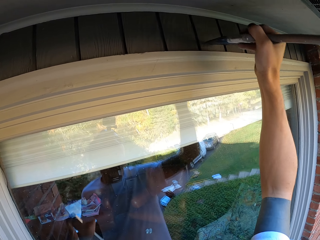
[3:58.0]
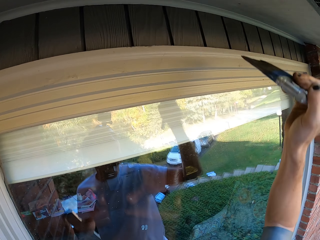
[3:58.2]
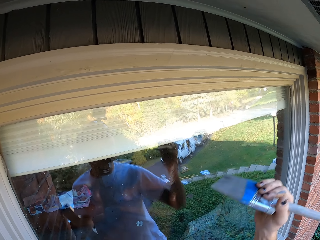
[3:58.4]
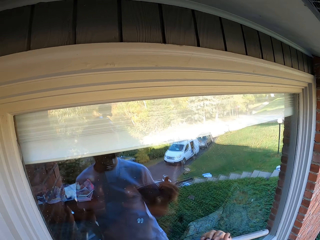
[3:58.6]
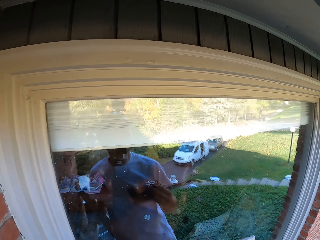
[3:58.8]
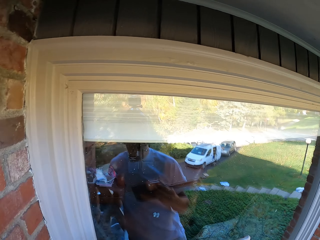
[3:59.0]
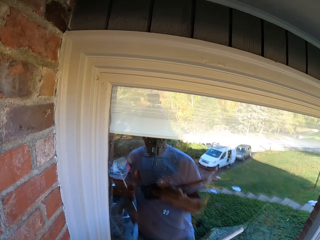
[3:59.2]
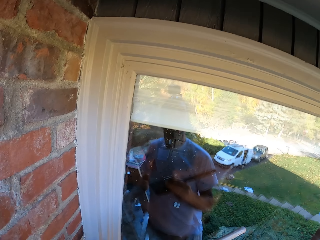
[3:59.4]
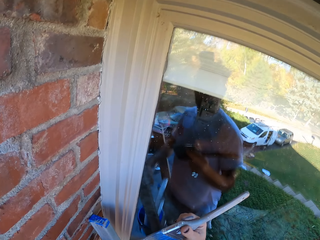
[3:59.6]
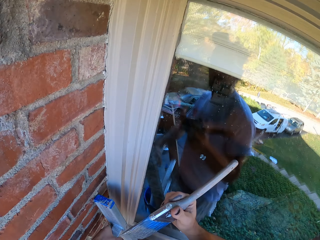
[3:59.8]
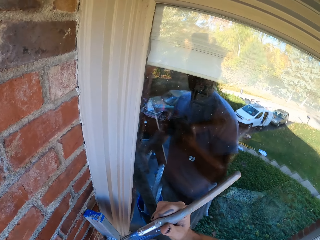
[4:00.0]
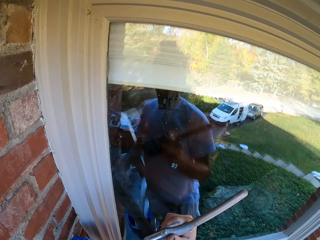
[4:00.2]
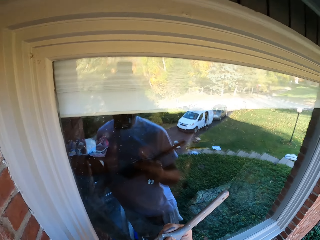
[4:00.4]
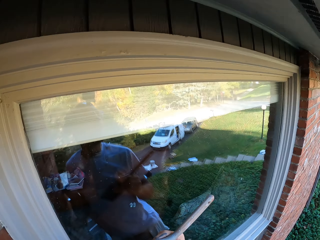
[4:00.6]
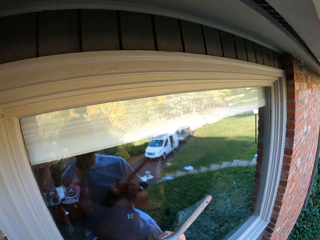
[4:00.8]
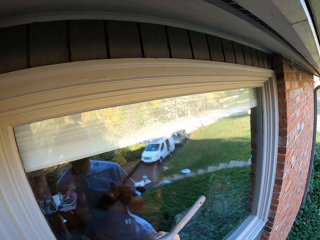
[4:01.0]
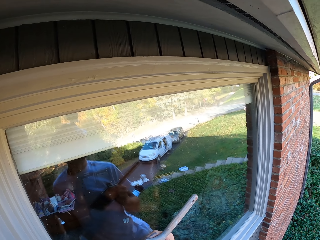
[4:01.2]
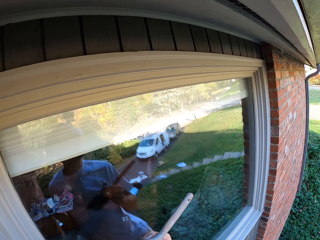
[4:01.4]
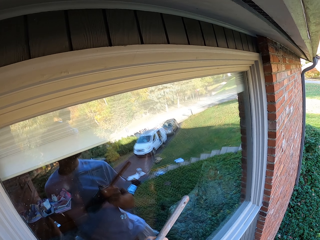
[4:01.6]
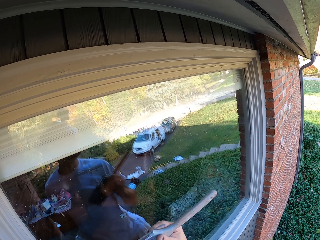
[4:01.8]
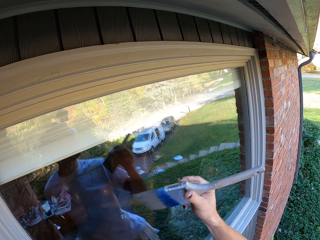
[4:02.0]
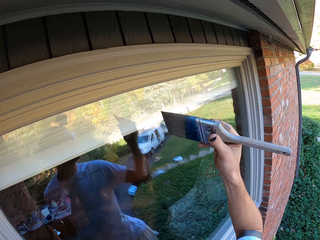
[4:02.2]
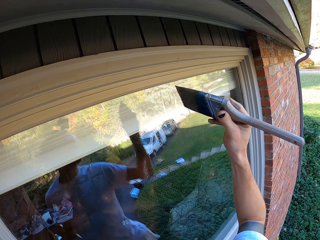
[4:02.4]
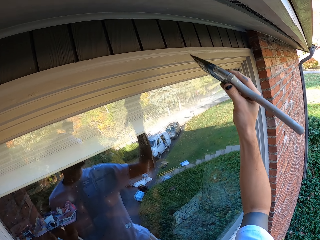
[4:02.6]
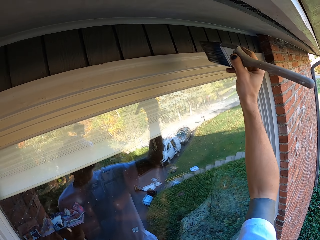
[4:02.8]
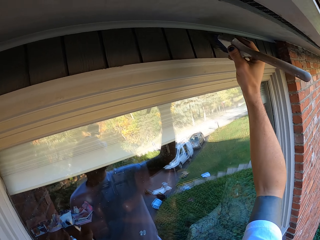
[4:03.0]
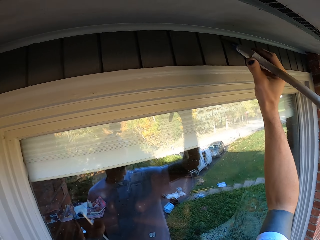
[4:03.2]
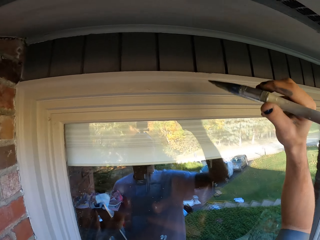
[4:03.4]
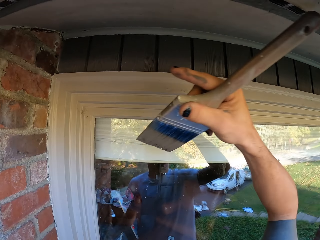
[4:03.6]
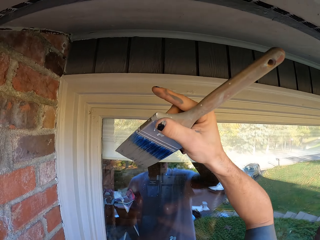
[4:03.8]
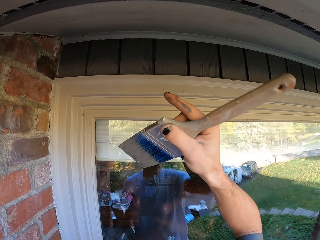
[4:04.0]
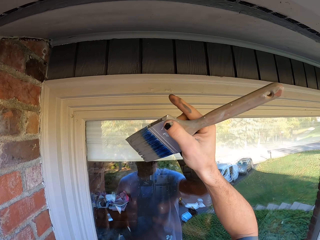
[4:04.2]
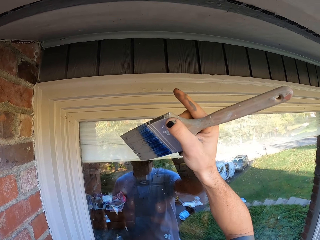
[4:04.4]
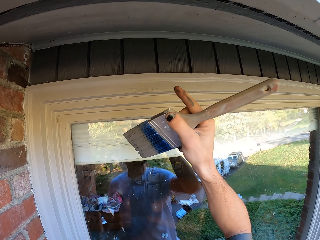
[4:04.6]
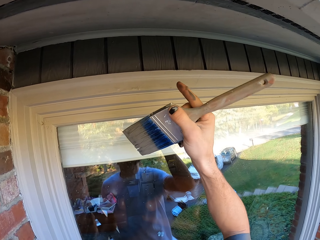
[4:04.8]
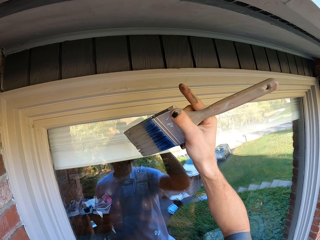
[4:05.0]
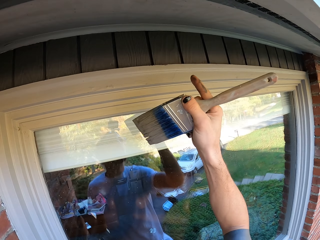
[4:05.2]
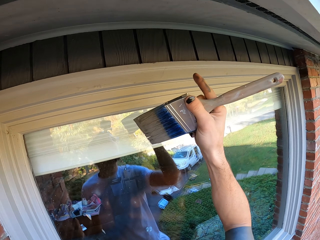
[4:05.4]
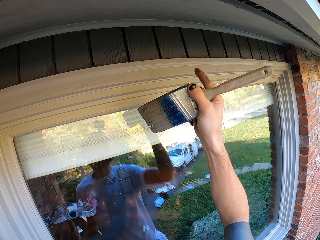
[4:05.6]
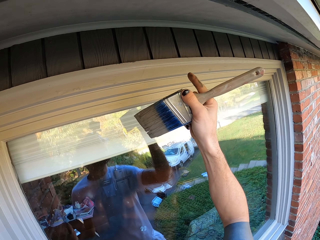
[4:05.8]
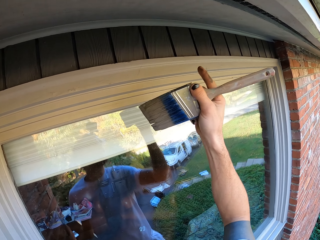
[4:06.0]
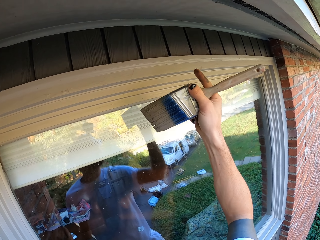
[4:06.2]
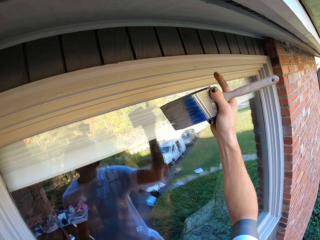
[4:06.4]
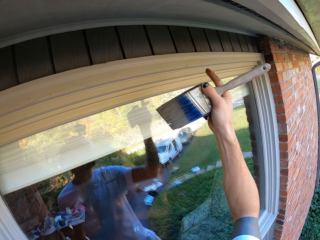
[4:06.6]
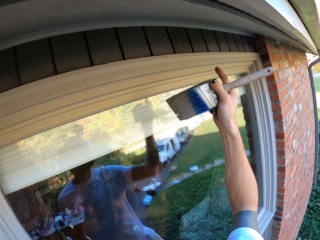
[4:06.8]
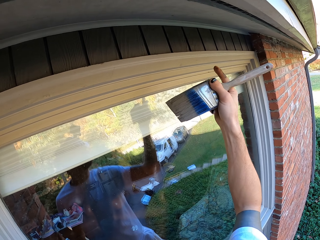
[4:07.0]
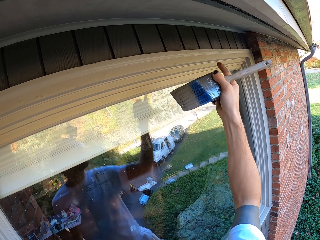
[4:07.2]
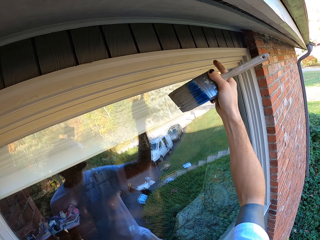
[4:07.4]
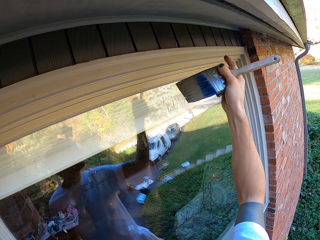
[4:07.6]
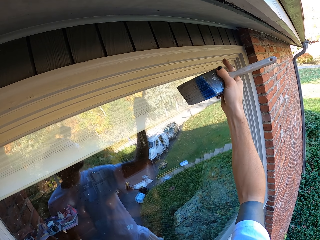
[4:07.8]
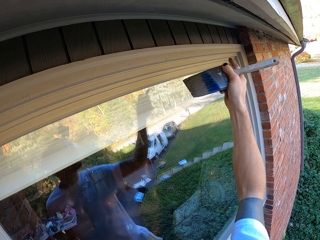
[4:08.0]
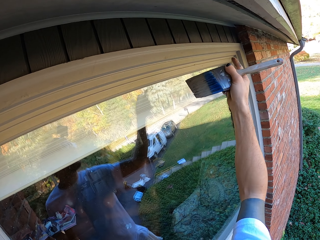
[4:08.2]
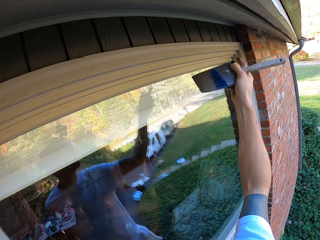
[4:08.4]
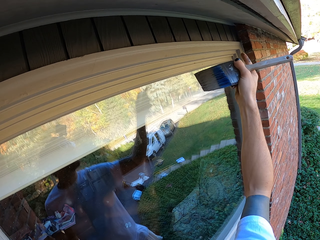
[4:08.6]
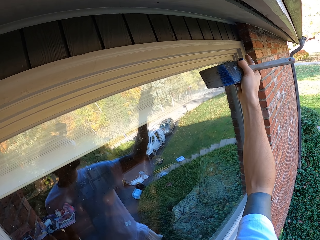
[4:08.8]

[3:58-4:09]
The camera wearer cleans a paint brush on a ladder. They look at the wall. They paint the wall. They count the number of strips on a lintel.

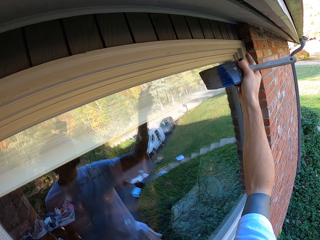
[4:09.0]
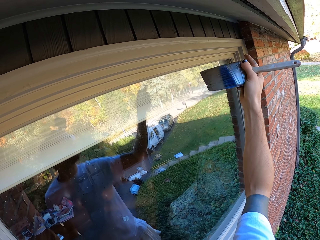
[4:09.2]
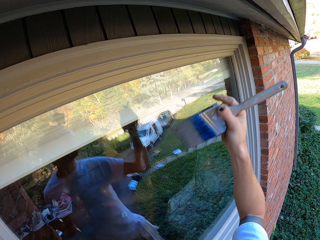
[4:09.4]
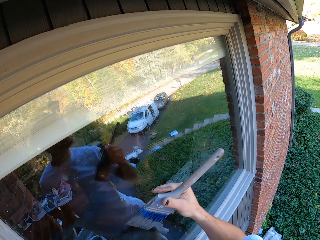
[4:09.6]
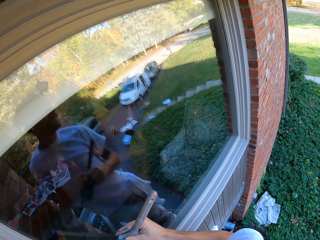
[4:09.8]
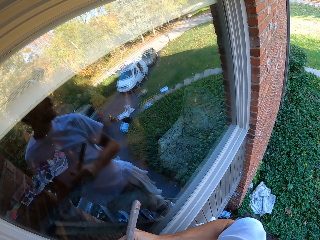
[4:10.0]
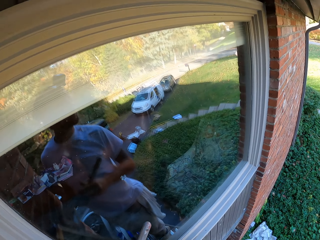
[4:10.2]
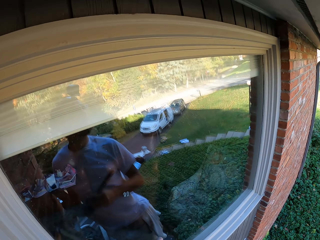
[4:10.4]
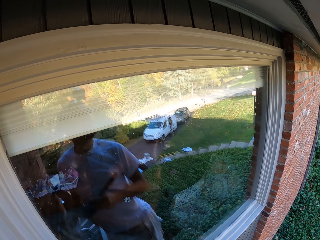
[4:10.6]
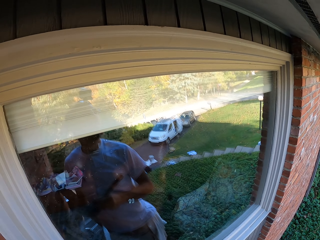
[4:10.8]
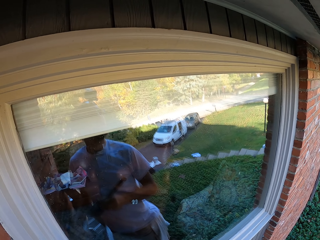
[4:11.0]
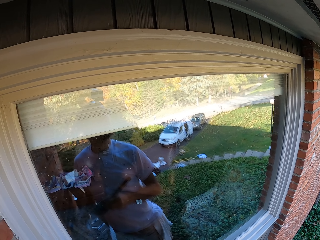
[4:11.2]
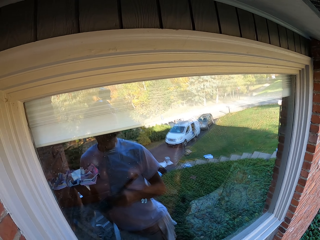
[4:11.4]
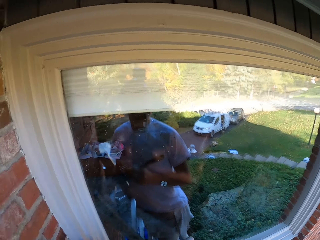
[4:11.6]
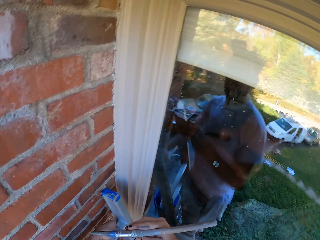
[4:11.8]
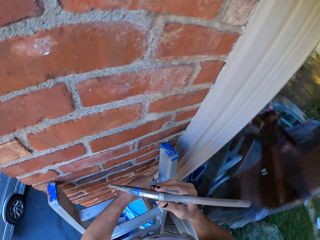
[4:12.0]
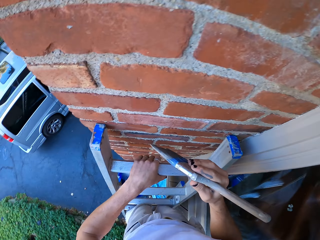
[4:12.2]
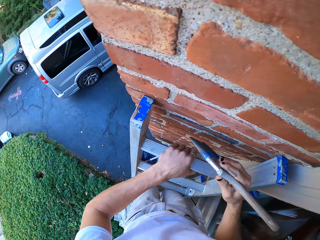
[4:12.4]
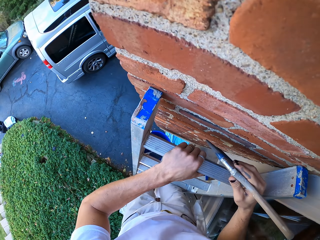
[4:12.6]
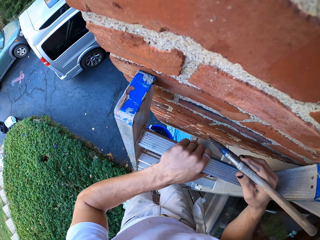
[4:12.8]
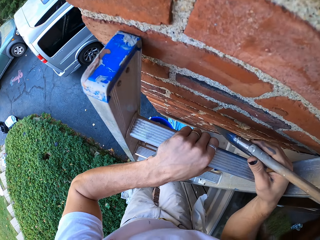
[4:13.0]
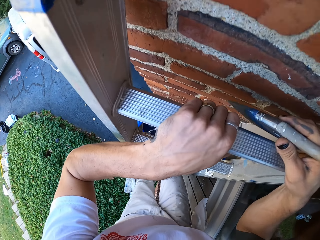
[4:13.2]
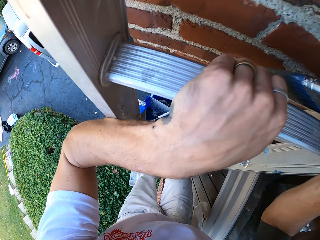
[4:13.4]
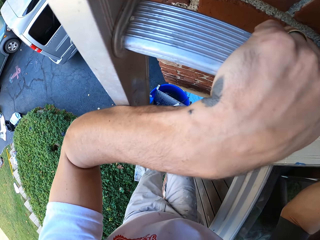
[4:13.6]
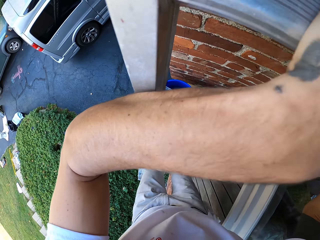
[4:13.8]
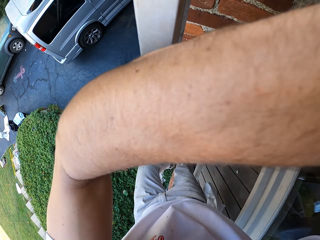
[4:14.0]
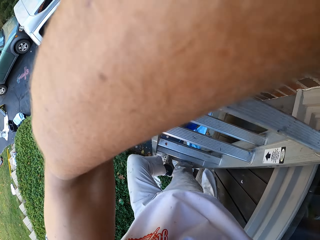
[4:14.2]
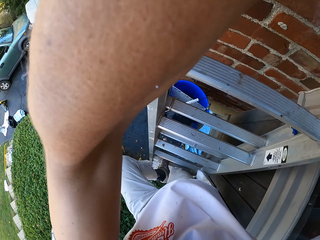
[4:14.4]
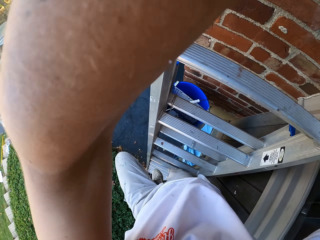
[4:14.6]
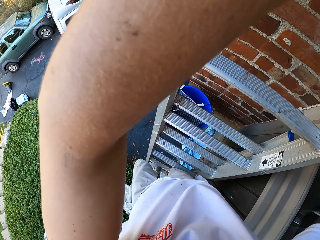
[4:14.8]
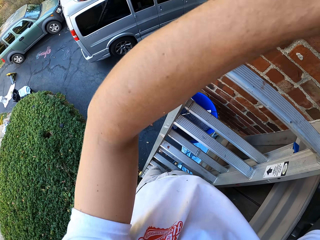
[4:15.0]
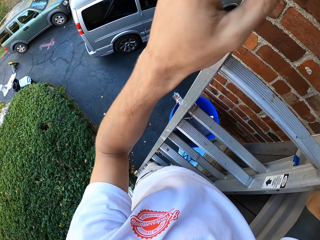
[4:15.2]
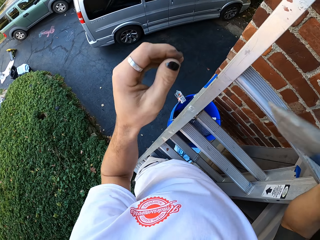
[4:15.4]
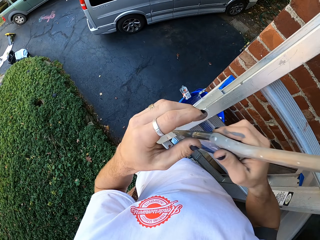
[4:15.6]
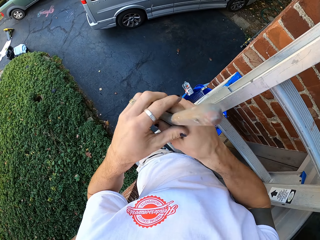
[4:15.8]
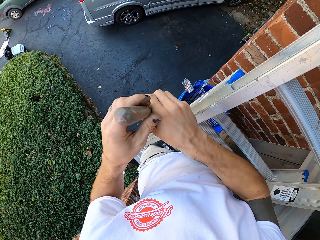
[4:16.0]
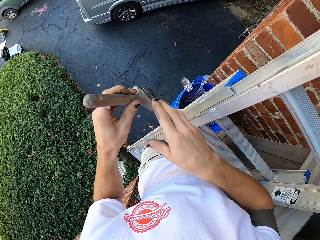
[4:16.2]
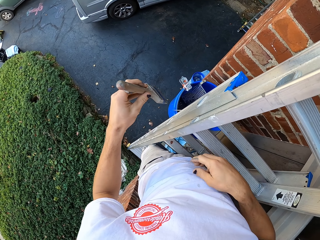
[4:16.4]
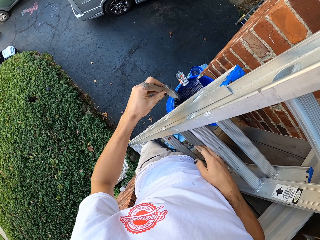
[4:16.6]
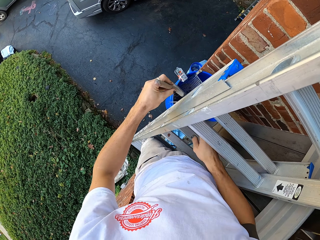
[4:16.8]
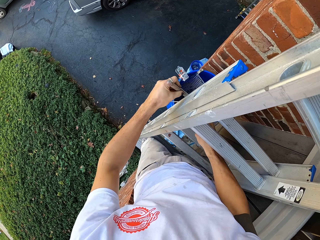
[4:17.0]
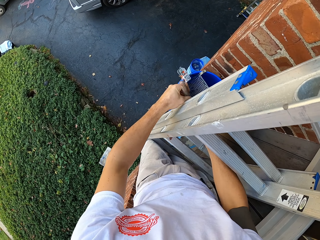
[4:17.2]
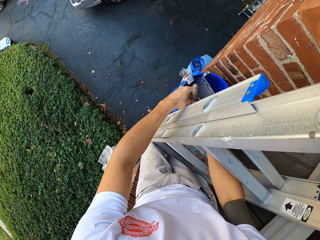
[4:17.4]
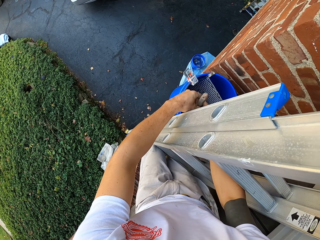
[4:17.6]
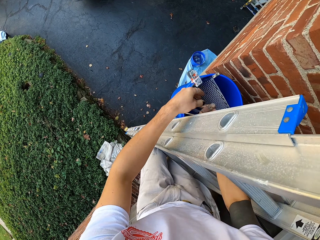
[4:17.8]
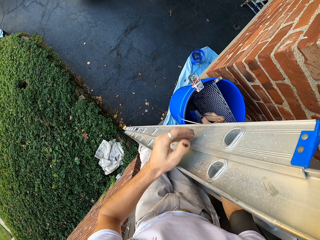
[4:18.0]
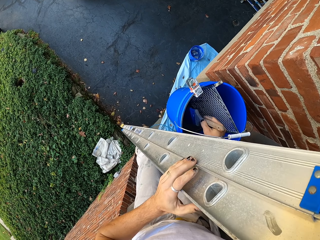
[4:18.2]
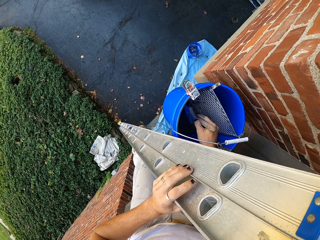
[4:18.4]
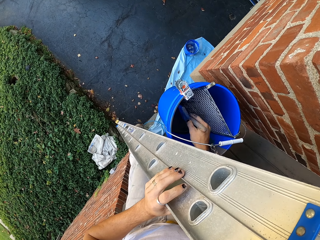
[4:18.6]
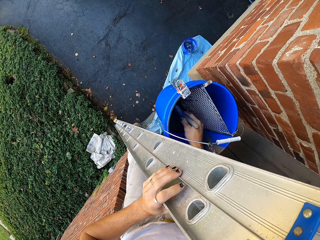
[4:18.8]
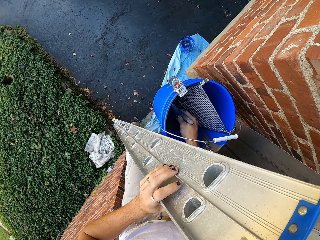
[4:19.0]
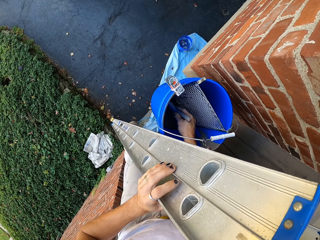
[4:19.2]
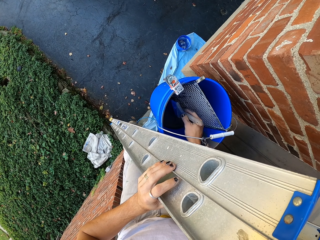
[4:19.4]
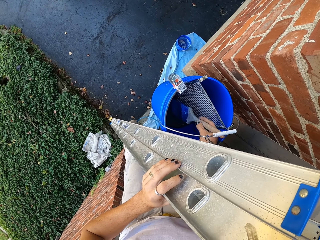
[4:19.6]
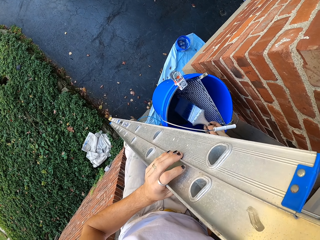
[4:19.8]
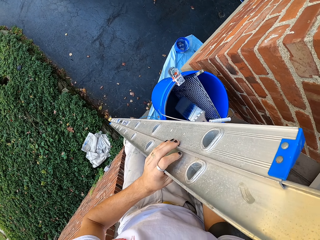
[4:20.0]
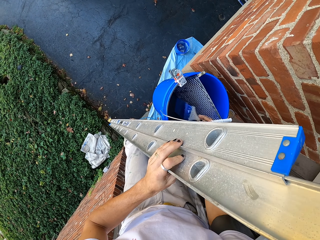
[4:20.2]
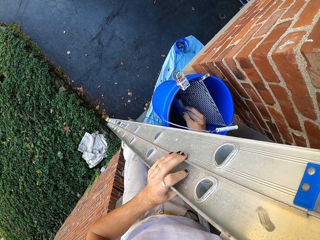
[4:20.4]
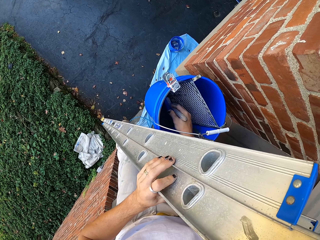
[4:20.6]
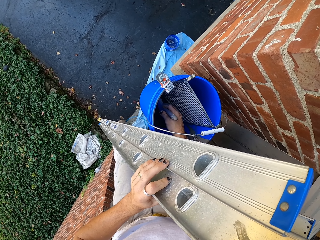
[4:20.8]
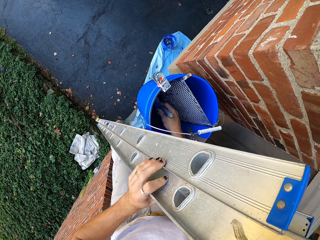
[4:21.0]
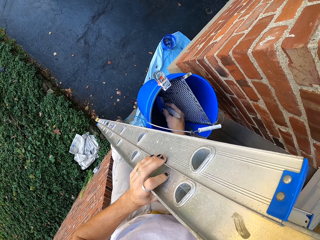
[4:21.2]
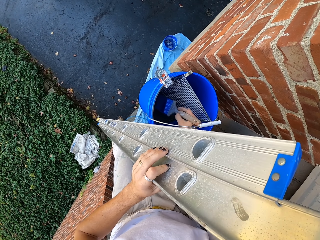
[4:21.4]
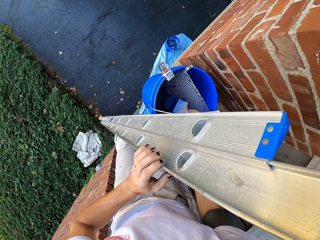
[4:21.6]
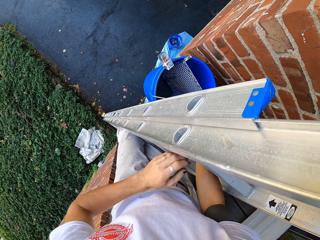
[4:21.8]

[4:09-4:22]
The camera wearer looks at the wall. They turn on a ladder. They climb down the ladder. They exchange a paint brush from the right hand to the left hand. They exchange the paint brush from the left hand to the right hand. They scoop paint from the paint bucket with the paint brush.
